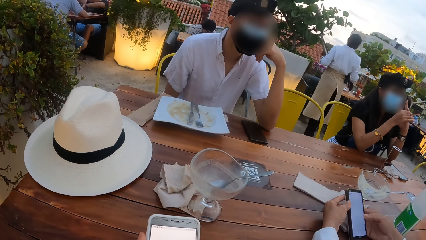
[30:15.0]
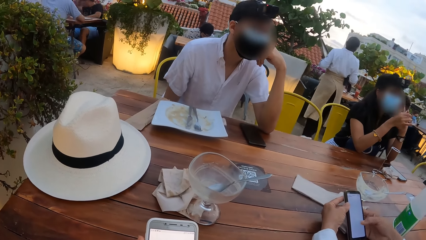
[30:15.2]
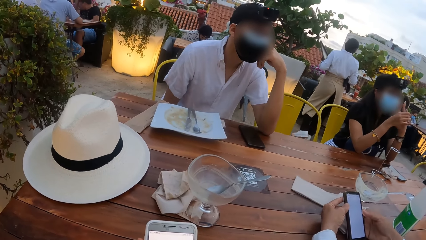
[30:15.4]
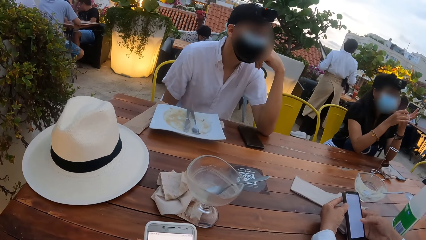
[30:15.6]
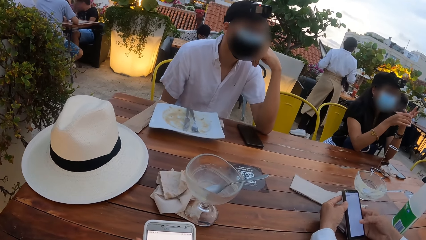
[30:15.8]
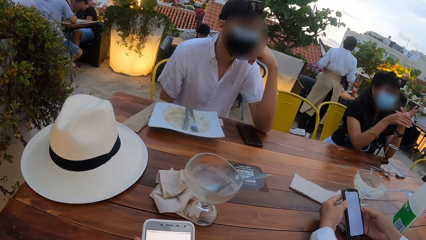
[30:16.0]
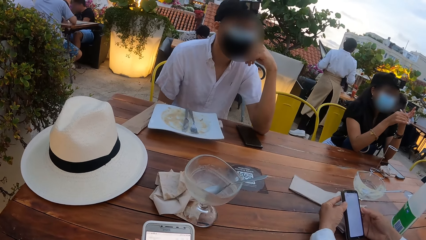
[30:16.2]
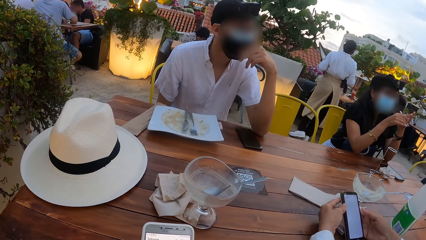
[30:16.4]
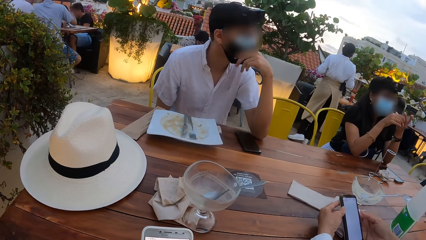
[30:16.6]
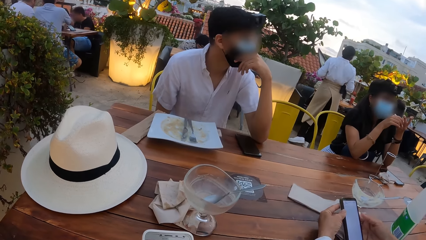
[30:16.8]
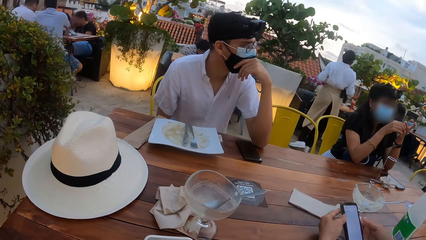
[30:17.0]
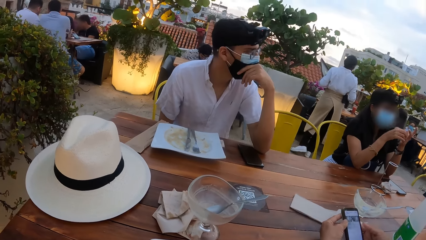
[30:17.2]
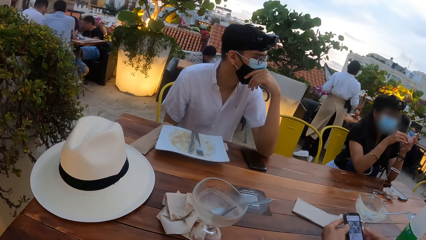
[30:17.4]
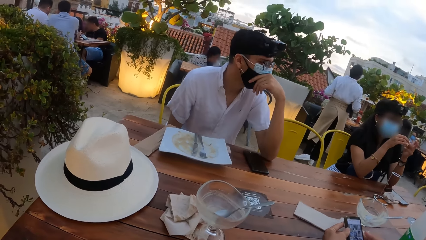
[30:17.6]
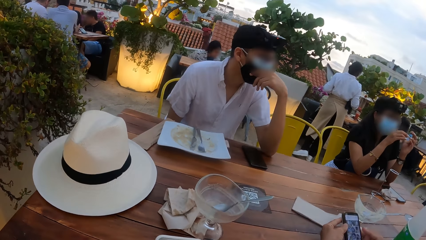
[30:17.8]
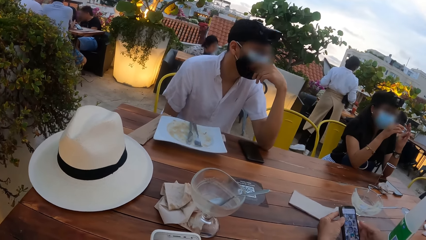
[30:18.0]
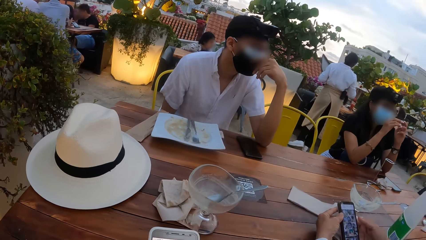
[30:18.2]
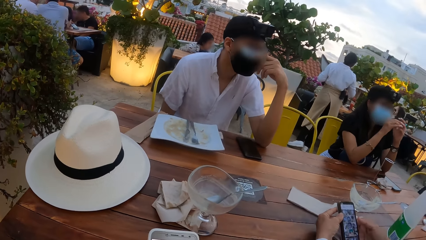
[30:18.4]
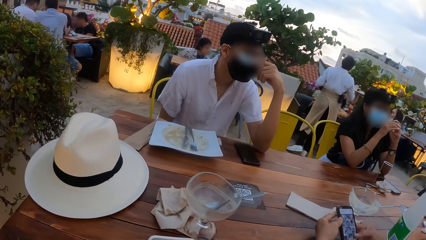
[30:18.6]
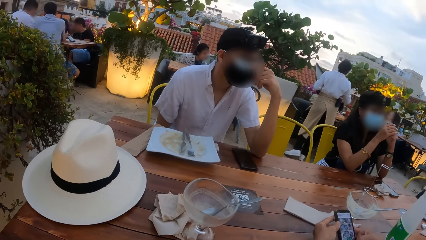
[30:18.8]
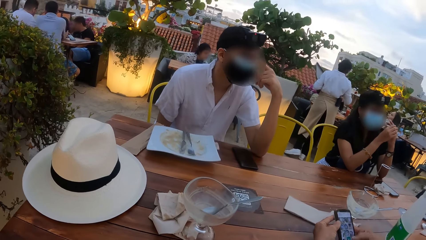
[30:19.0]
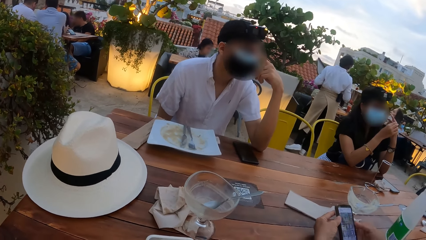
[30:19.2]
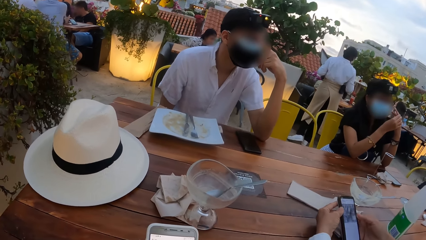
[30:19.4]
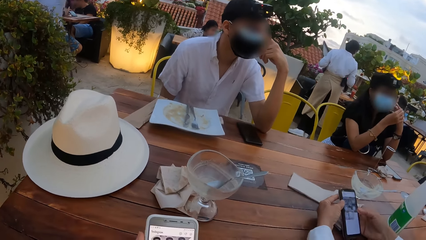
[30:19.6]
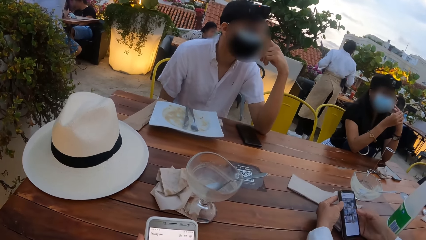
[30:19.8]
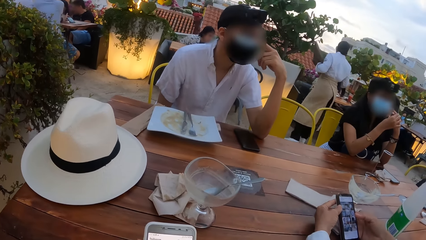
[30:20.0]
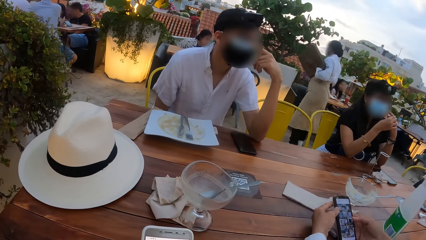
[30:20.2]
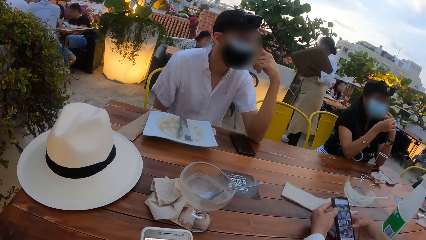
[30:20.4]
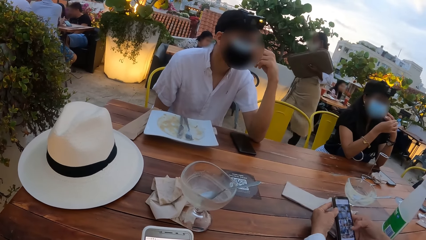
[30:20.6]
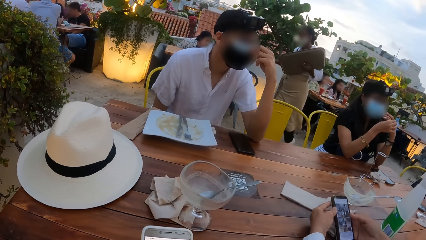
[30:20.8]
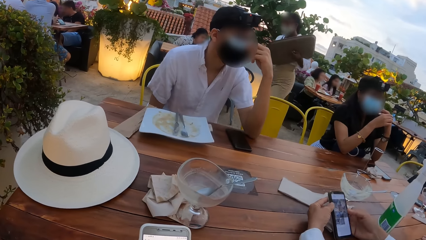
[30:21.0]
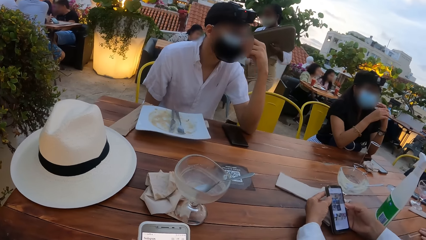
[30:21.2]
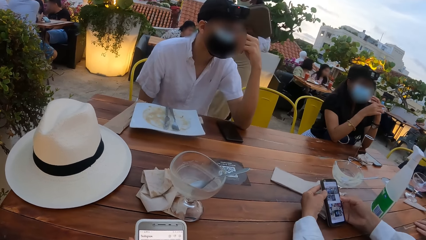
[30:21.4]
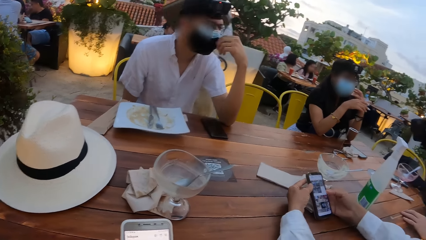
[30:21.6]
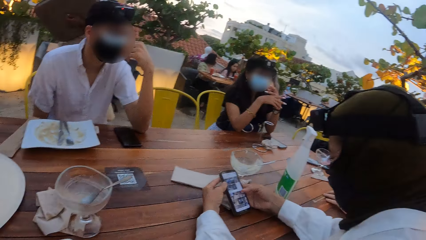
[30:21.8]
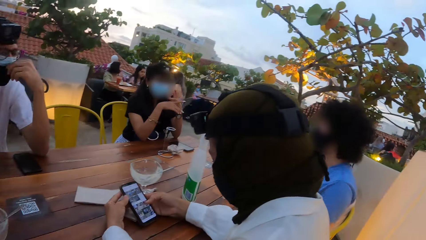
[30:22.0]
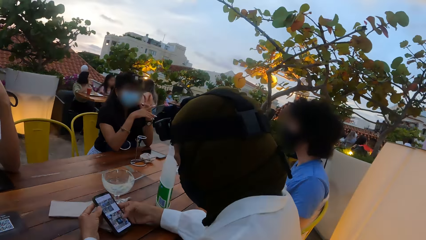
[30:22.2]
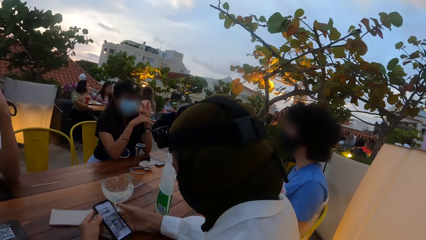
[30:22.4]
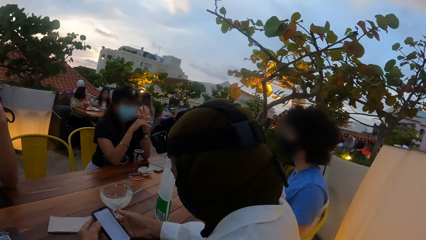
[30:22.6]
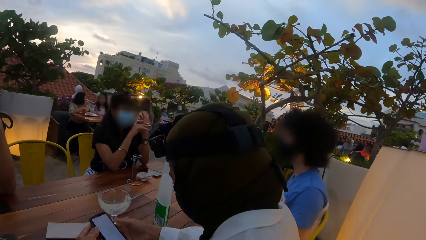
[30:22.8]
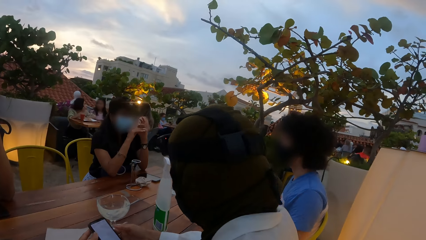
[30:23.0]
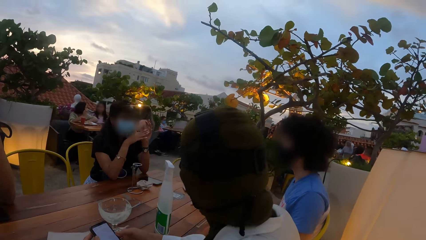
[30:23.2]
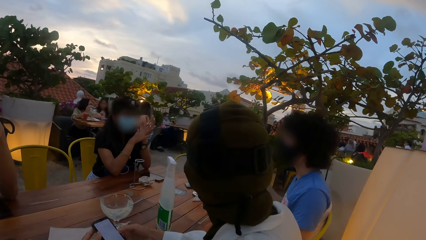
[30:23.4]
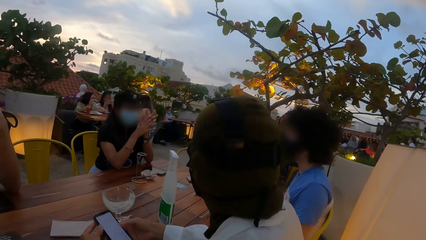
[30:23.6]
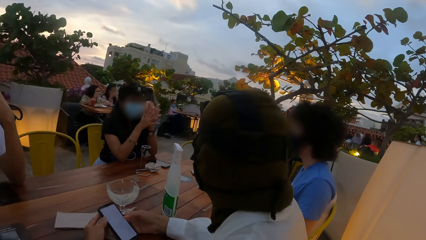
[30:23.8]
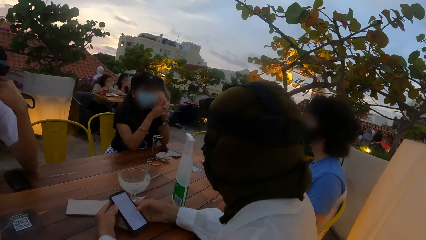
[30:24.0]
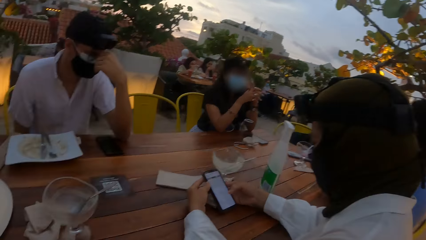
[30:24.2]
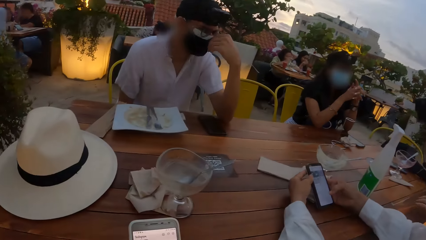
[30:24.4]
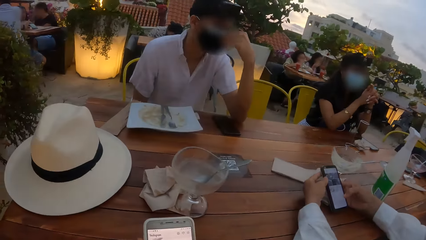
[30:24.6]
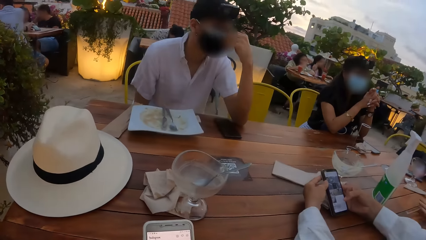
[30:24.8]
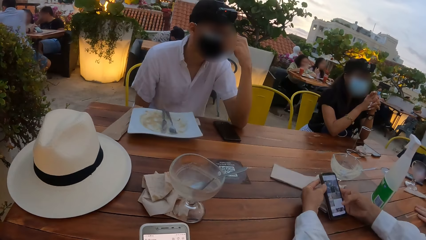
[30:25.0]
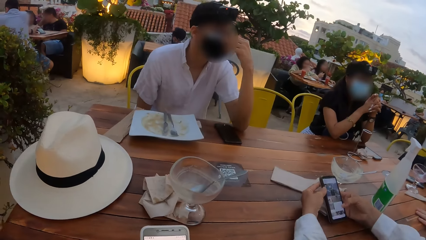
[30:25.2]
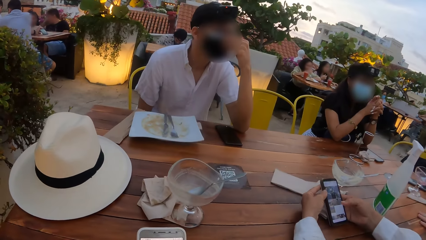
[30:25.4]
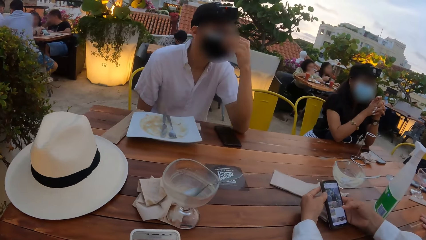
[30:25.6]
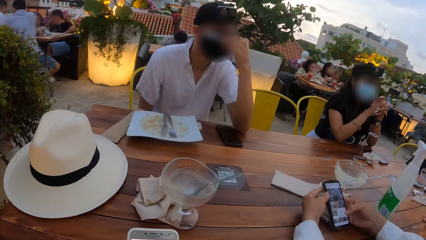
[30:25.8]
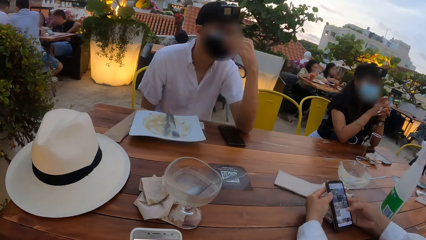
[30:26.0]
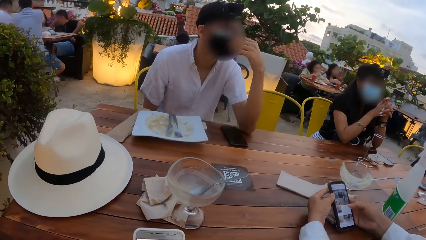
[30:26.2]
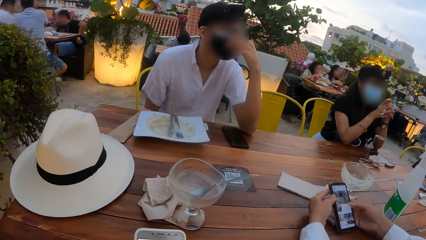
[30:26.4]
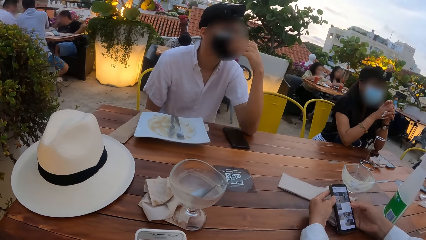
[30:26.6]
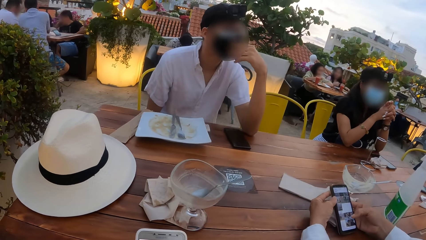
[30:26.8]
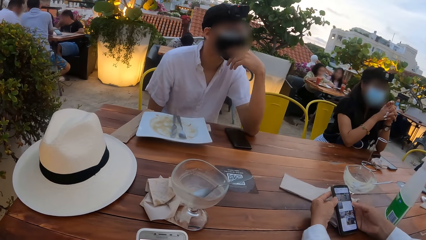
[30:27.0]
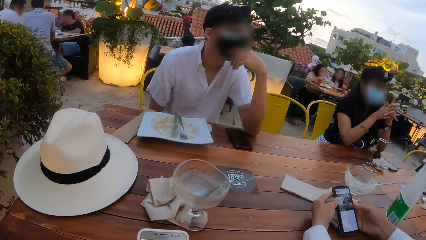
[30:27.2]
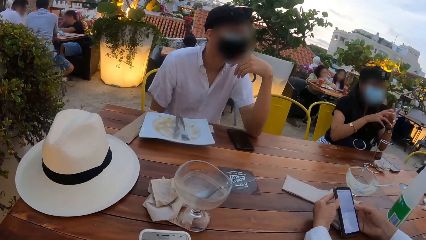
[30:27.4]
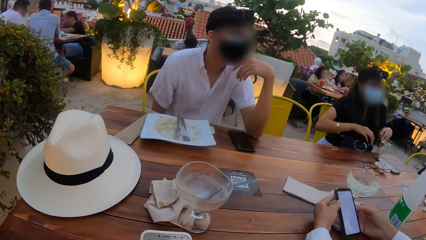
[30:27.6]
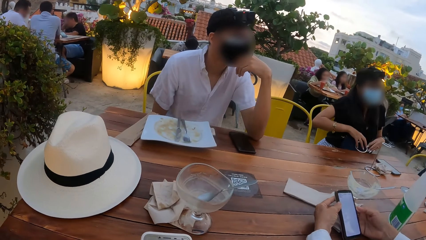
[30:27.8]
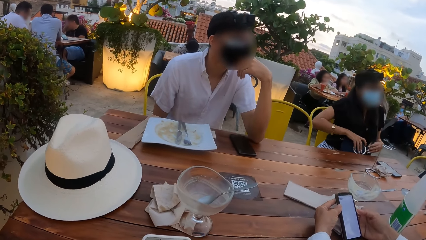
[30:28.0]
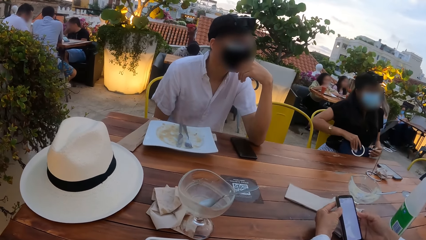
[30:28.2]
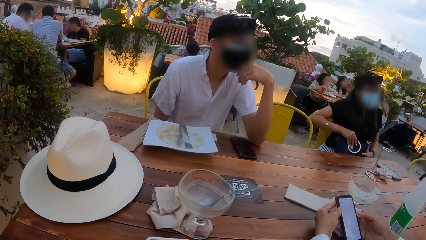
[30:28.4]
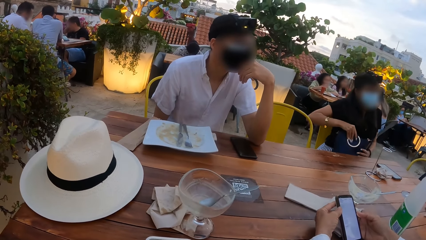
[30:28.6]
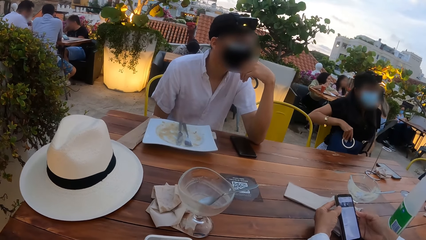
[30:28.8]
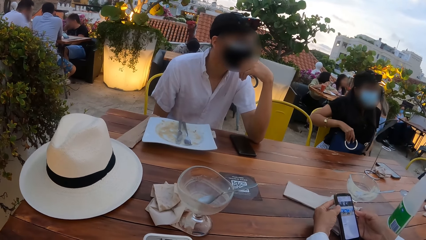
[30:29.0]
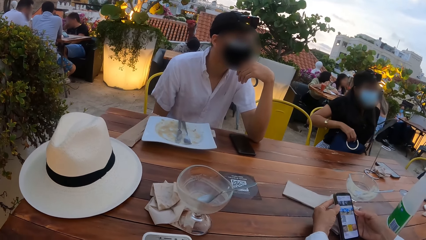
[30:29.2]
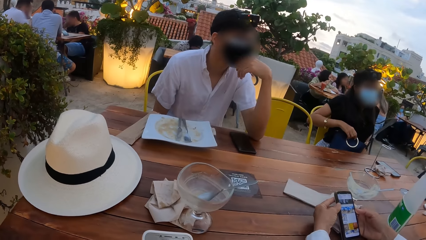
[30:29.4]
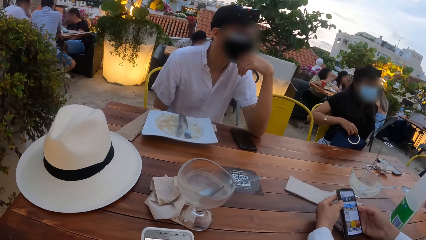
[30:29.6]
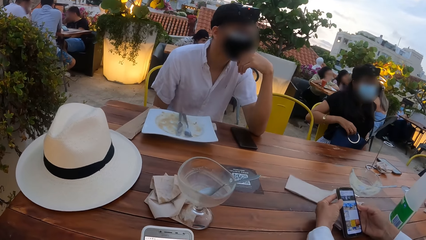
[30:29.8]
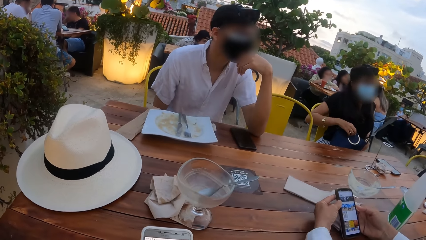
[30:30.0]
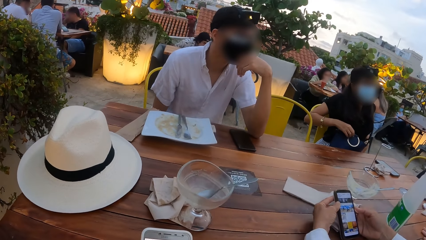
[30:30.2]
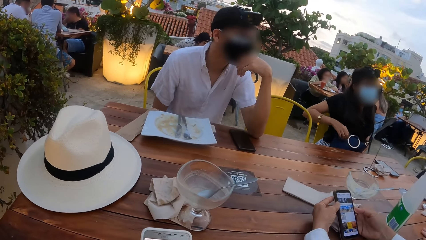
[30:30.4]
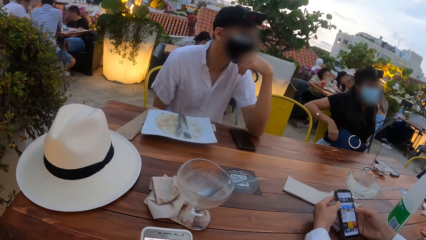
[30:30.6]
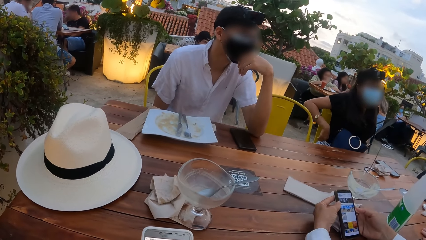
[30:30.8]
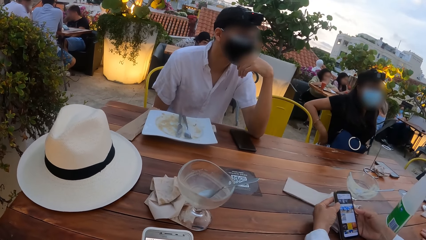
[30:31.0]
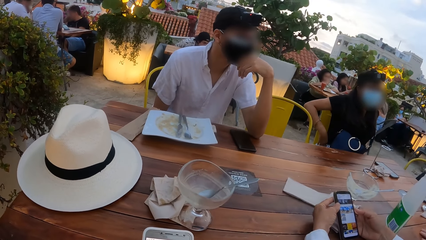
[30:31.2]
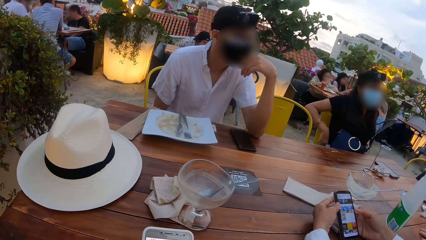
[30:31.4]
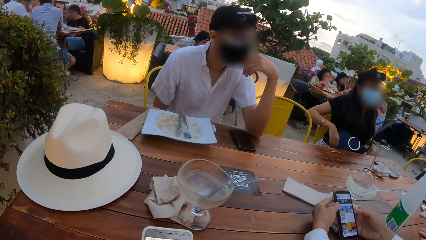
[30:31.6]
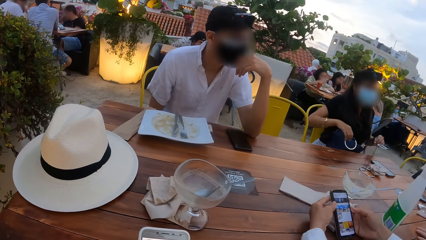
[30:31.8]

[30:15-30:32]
A man adjusts the nose mask on his face with his left hand. A person talks to another person. A third person uses the phone. The camera wearer looks around. The third person uses the phone. A woman adjusts the purse with her hands.
